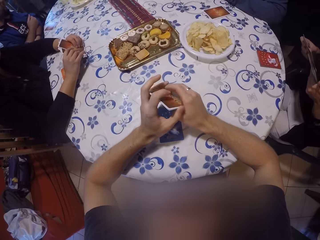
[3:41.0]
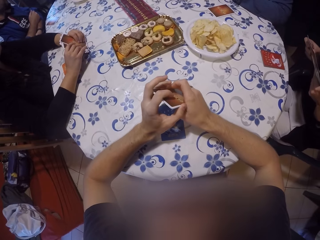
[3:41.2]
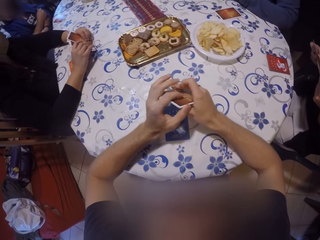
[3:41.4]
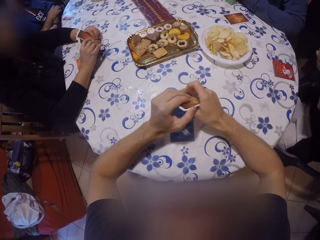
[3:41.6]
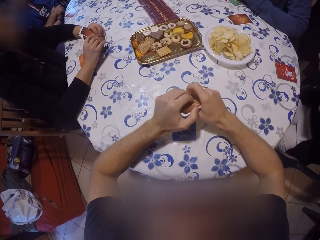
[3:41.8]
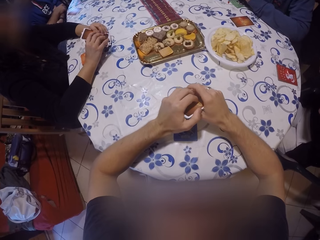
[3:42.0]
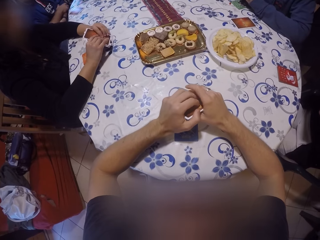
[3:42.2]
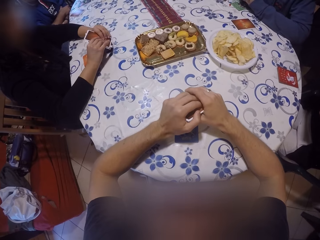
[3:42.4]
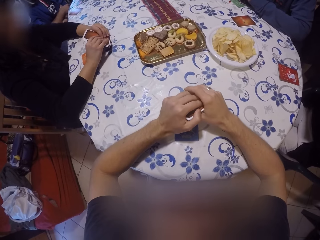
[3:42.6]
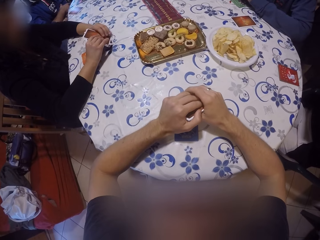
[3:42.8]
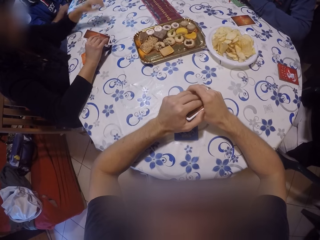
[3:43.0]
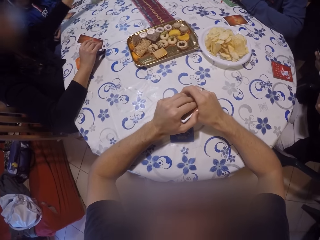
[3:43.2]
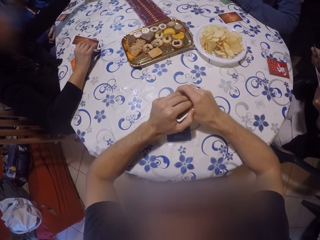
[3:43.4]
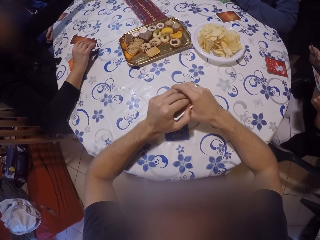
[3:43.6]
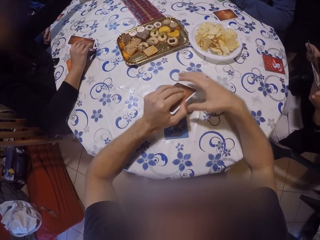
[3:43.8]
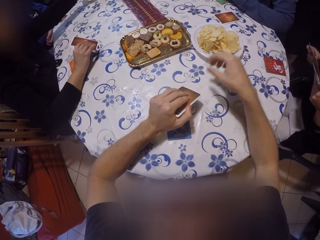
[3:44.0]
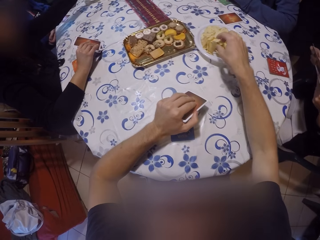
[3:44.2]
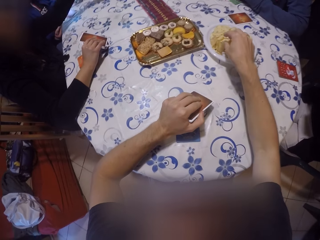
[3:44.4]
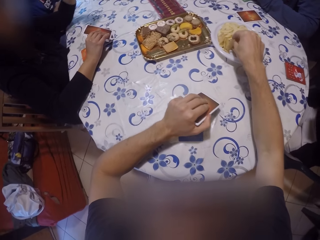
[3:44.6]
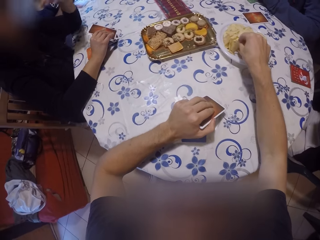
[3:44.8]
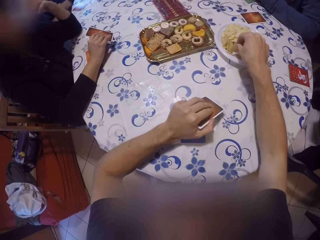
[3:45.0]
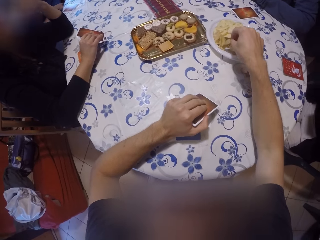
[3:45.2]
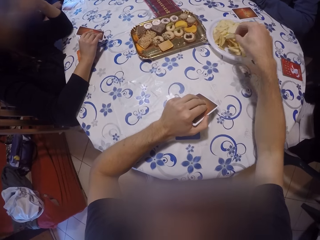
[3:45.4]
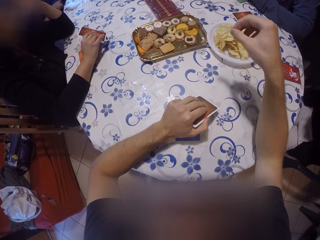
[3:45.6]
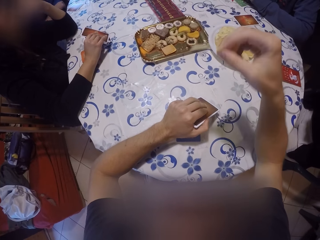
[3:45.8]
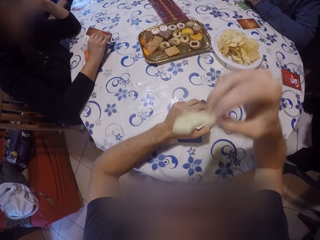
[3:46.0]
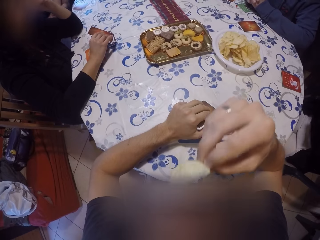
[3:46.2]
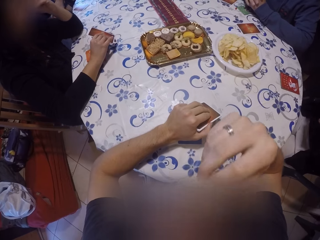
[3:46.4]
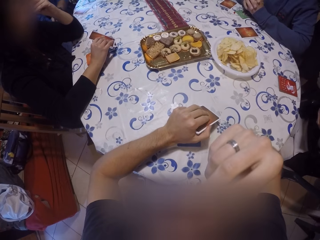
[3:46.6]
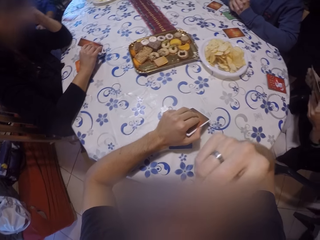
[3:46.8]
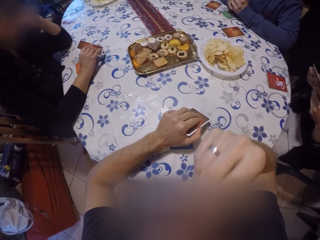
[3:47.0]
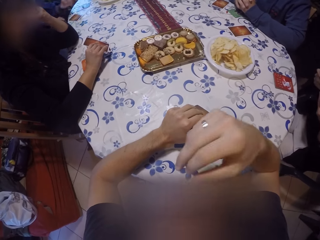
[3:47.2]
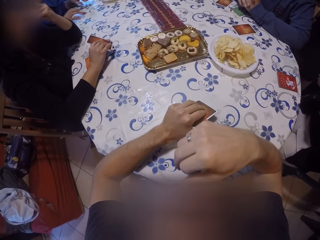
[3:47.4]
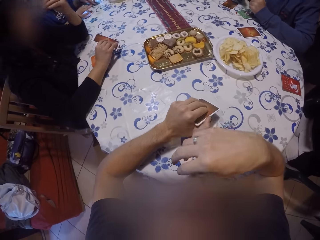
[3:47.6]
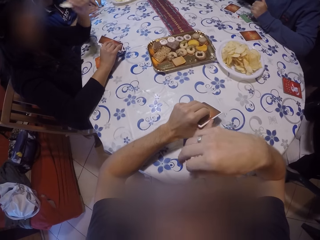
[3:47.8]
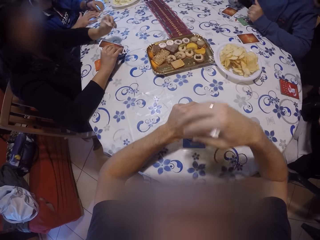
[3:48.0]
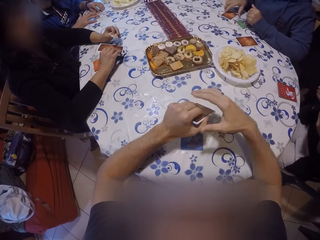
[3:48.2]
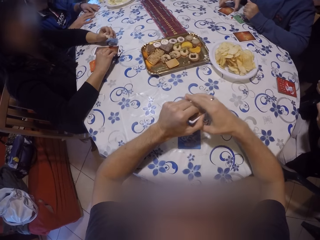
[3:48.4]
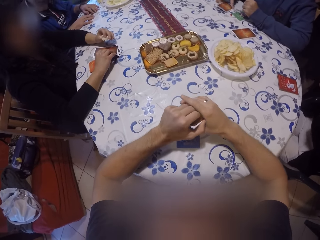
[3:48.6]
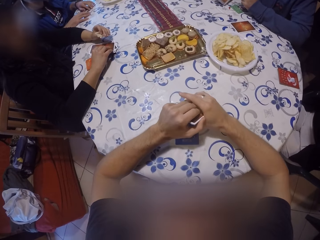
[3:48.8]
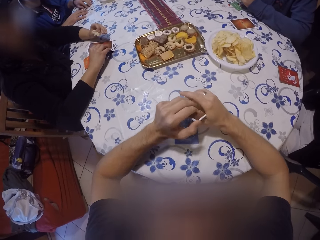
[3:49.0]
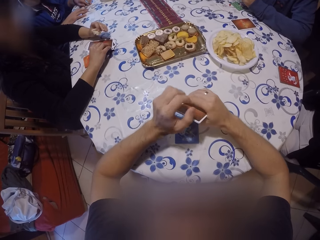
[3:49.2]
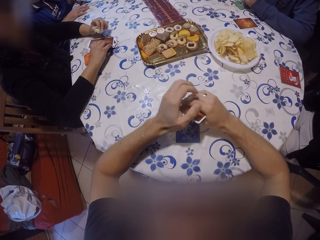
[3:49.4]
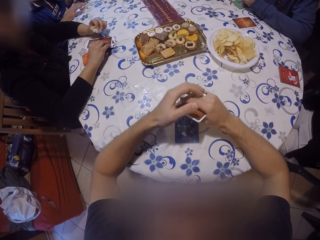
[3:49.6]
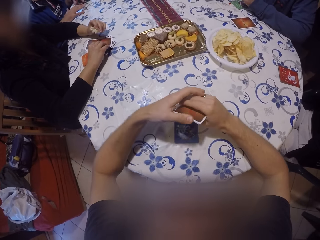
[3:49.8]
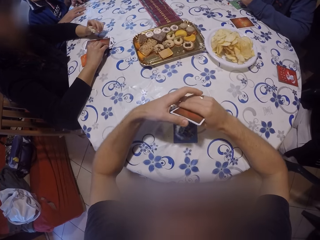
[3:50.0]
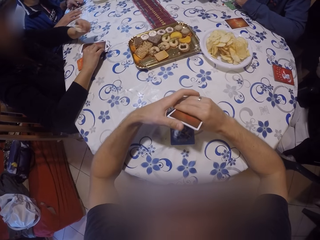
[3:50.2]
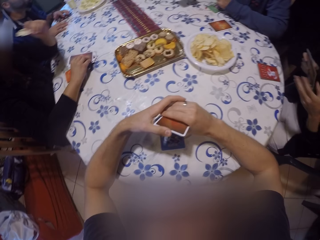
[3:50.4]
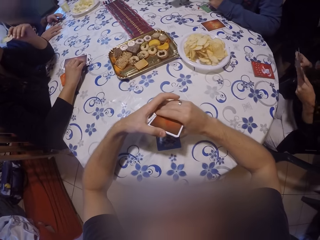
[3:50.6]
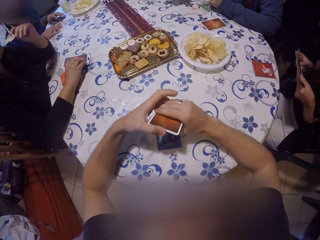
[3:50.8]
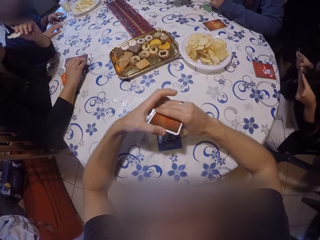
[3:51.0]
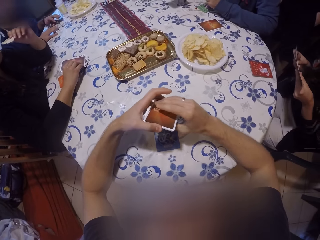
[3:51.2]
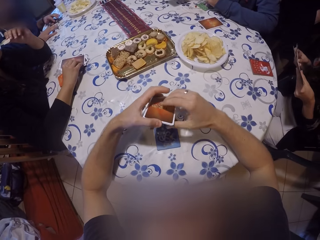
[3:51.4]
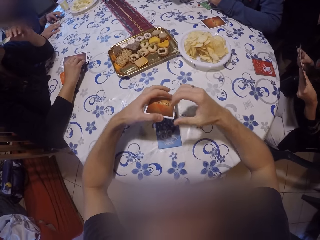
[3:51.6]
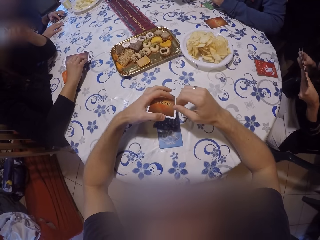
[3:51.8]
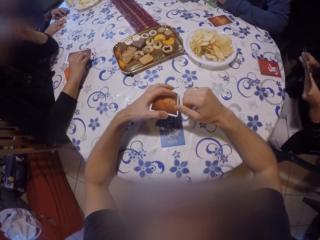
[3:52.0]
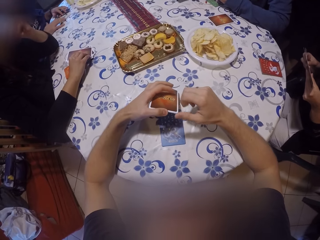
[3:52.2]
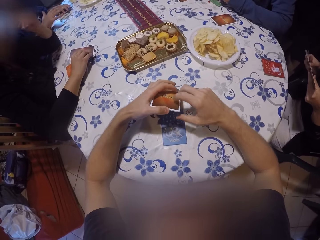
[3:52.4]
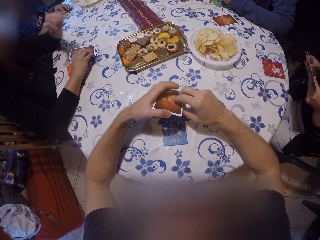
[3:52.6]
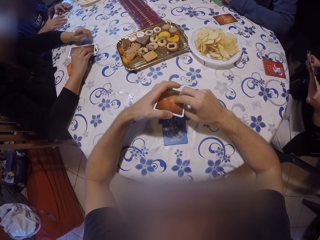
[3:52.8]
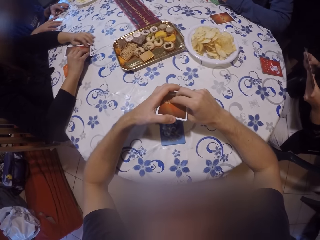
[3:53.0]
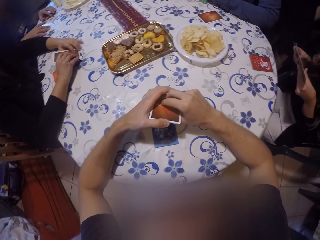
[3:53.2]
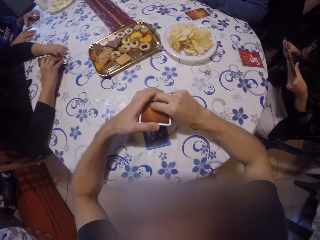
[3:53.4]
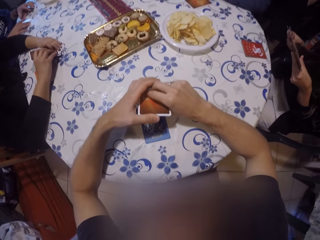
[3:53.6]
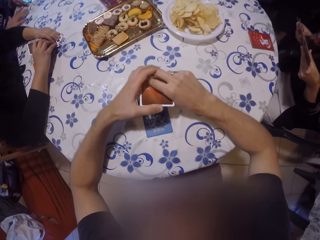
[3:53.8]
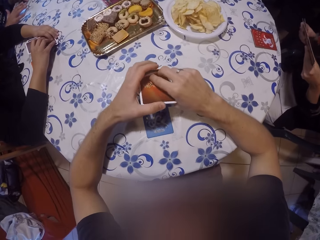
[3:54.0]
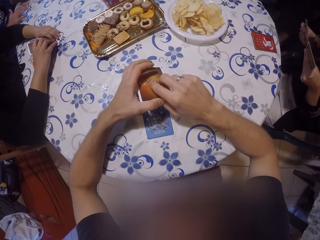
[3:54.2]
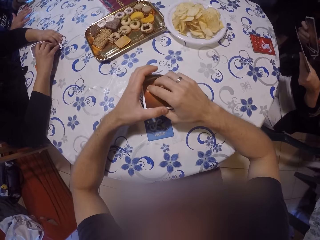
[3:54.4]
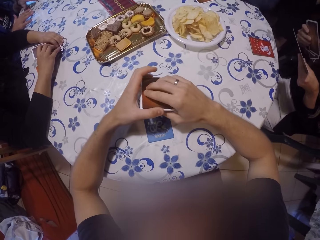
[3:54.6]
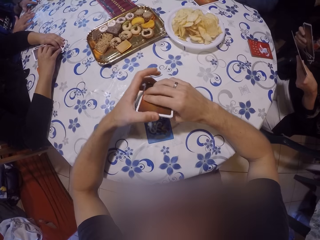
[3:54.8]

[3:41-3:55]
The camera wearer picks up a piece of chips from the plate with his right hand. He eats the chips in his right hand. A woman eats a piece of chips in her left hand. The camera wearer holds a card and looks at the card.

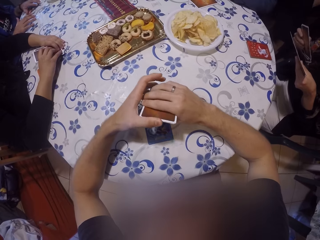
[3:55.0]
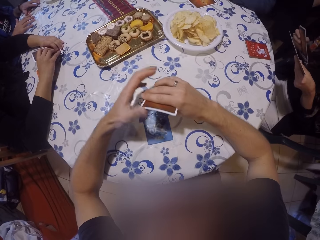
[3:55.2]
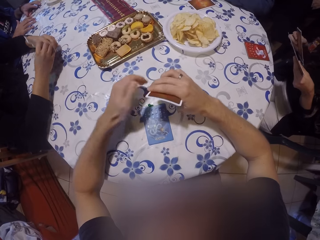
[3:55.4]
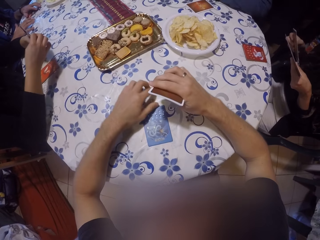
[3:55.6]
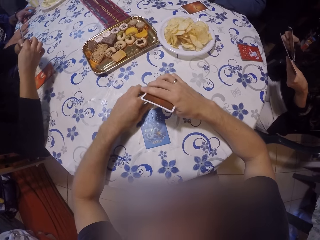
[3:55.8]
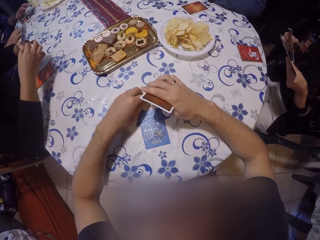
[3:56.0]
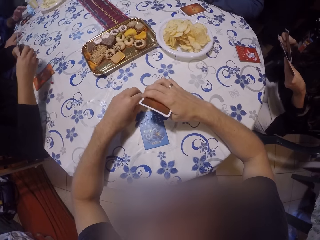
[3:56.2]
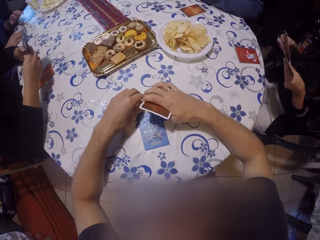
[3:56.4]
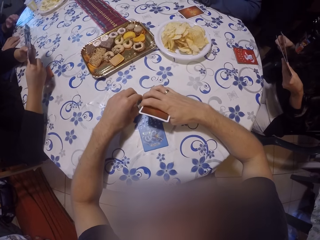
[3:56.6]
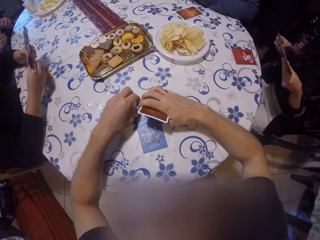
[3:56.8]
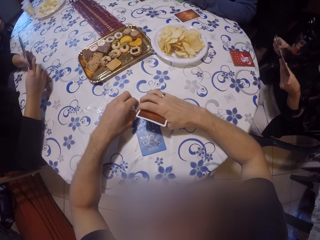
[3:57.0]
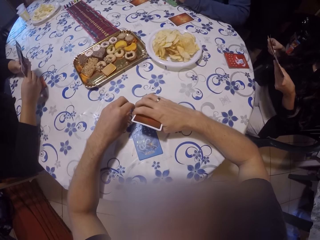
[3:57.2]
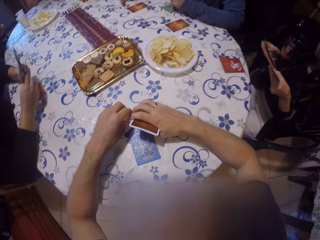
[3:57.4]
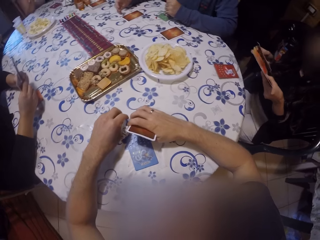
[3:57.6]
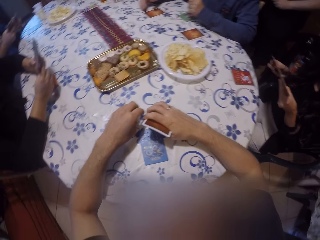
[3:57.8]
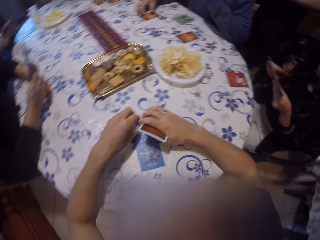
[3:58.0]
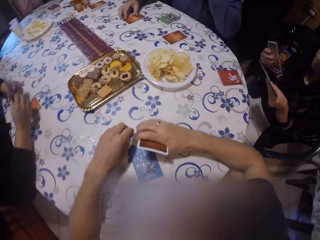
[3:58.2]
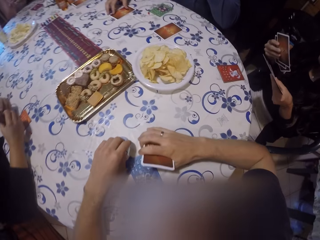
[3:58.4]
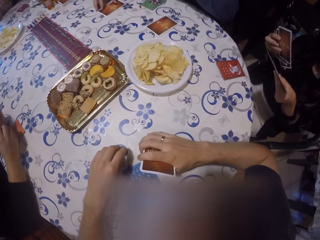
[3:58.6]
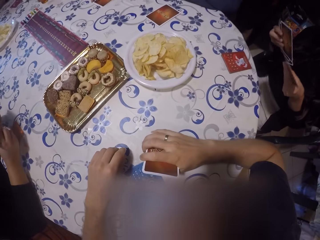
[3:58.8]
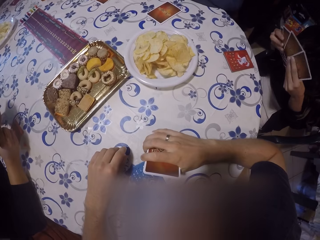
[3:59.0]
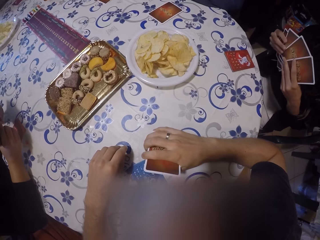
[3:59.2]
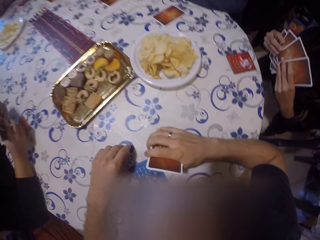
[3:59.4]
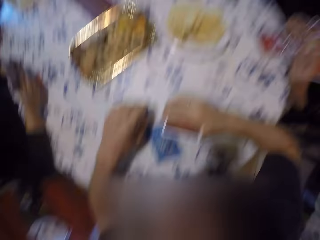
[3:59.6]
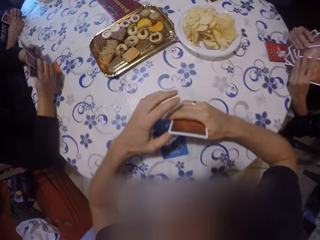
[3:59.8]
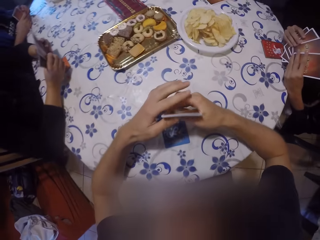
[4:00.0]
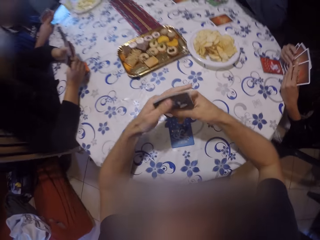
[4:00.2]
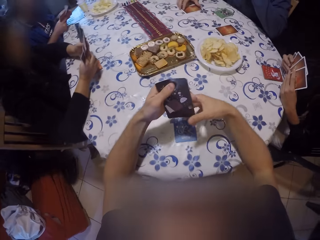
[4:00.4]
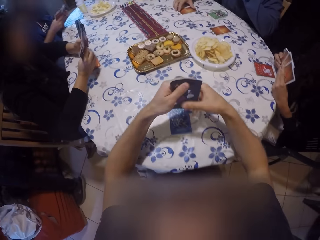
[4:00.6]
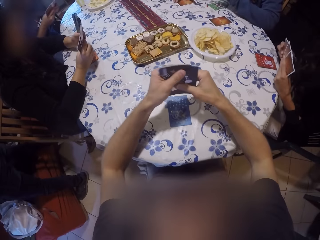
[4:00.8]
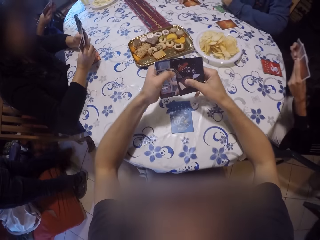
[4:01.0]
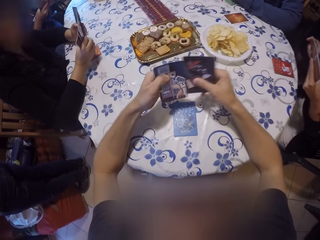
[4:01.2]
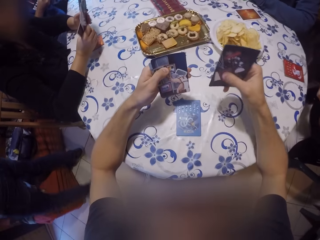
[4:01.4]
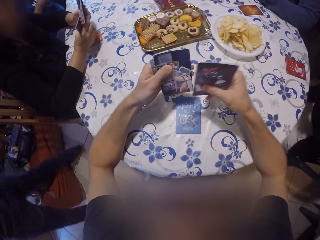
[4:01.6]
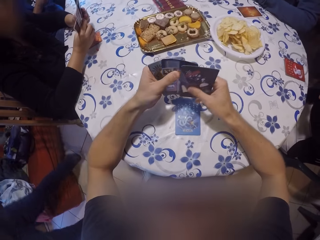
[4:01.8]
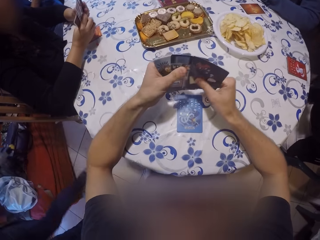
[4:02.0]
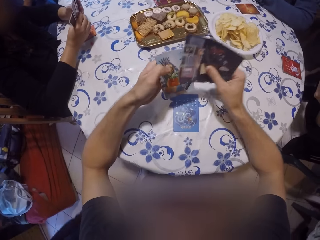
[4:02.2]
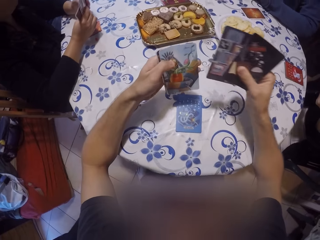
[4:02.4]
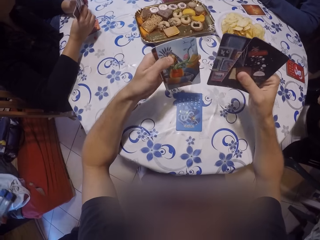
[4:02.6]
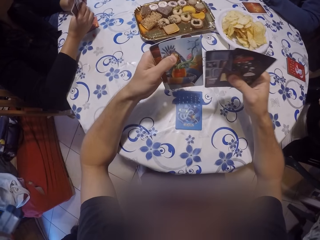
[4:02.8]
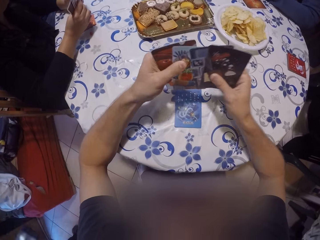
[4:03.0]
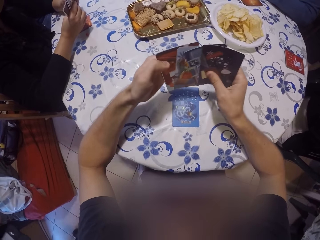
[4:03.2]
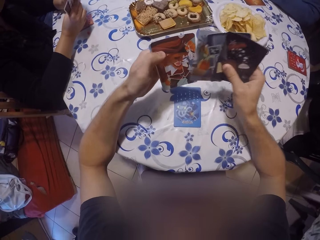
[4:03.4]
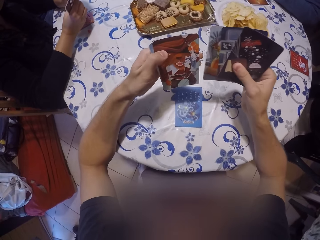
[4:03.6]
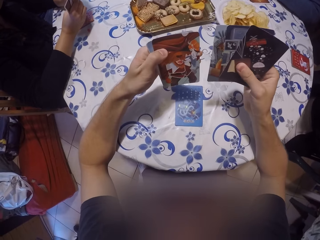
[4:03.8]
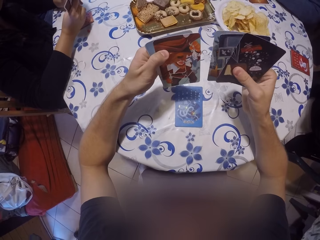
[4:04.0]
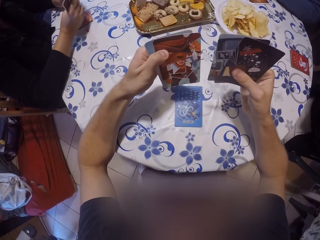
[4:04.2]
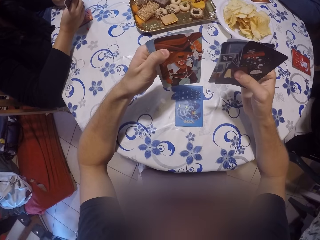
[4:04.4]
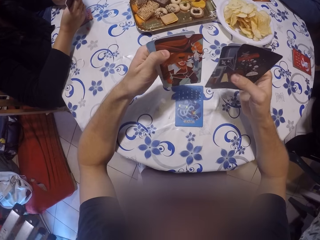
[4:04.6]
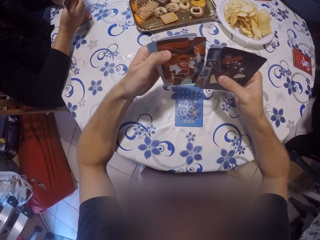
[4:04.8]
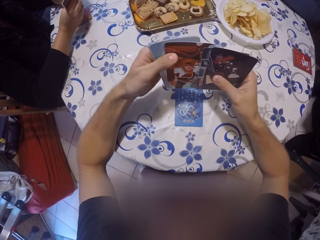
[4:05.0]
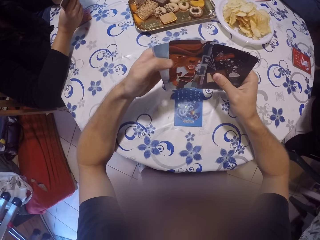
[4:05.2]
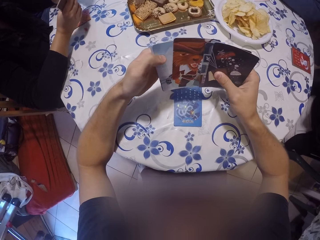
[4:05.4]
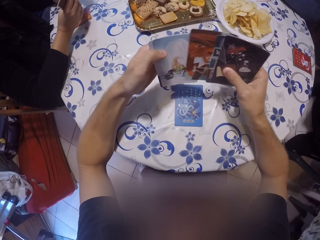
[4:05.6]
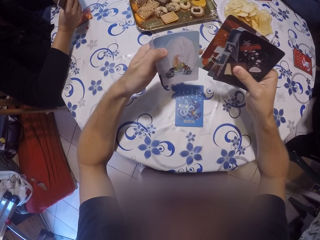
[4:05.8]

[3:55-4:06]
The camera wearer holds a card. He looks through the cards in his hands.
